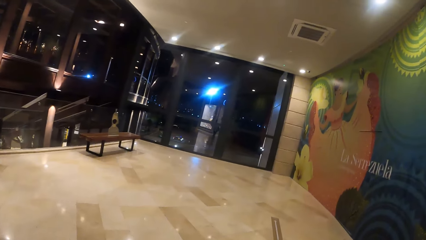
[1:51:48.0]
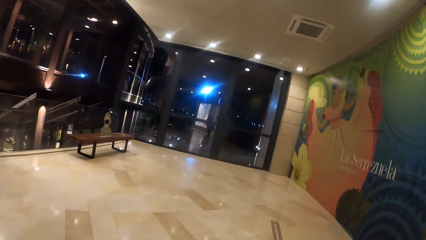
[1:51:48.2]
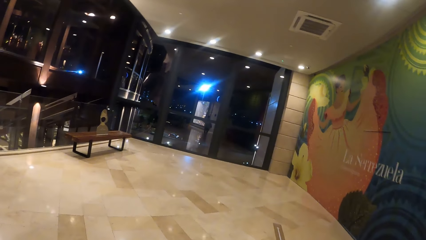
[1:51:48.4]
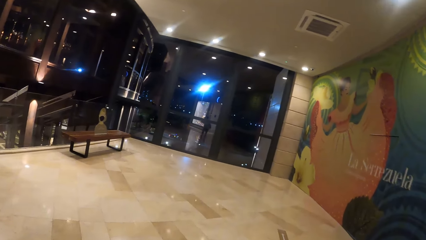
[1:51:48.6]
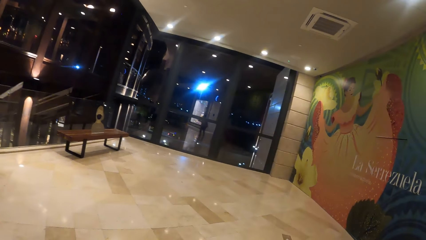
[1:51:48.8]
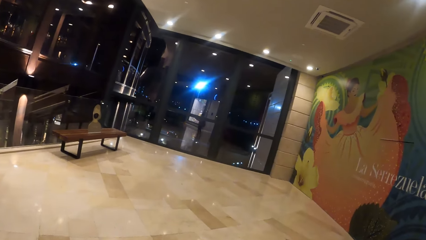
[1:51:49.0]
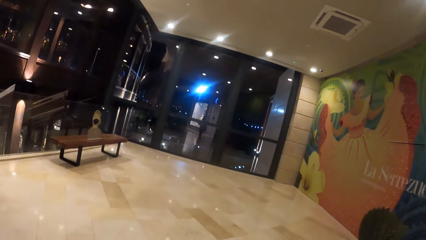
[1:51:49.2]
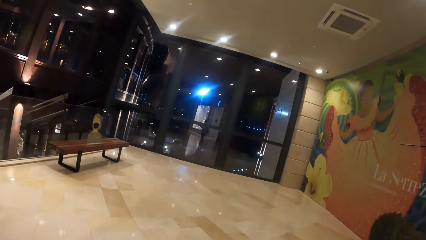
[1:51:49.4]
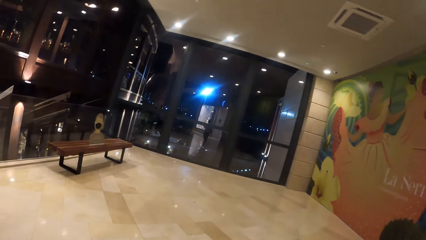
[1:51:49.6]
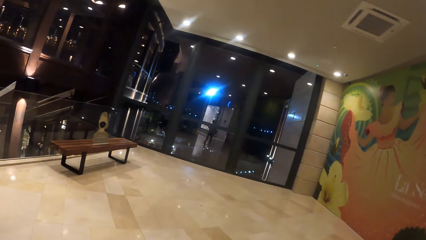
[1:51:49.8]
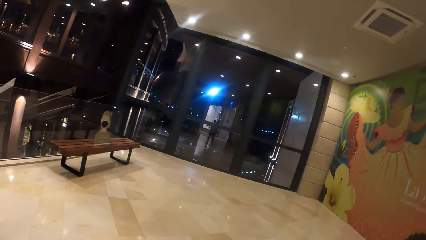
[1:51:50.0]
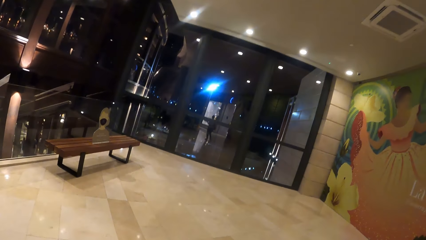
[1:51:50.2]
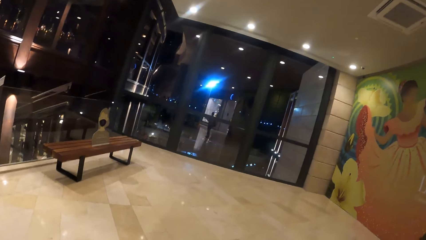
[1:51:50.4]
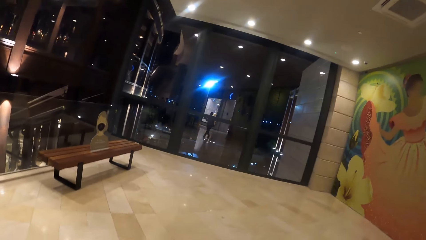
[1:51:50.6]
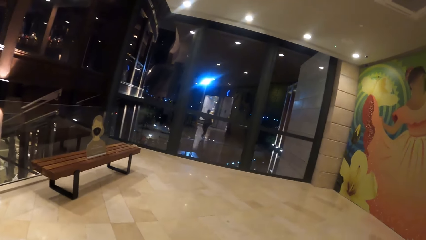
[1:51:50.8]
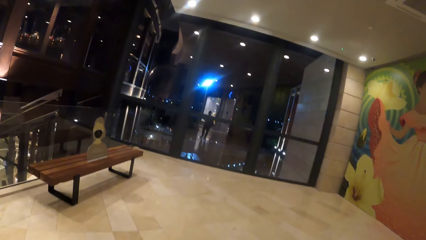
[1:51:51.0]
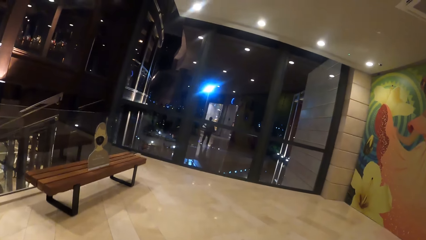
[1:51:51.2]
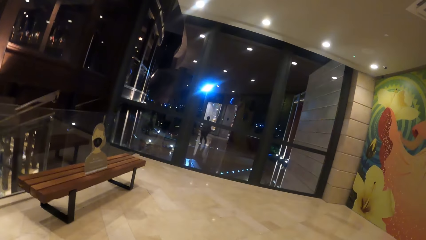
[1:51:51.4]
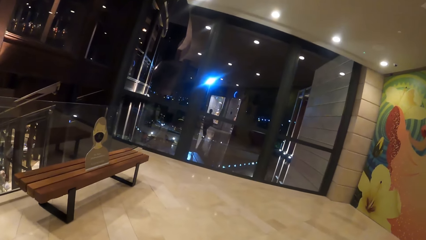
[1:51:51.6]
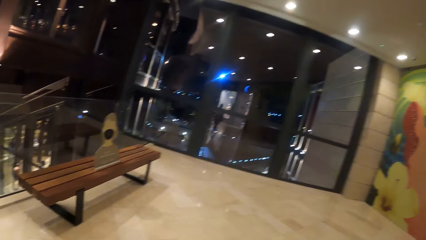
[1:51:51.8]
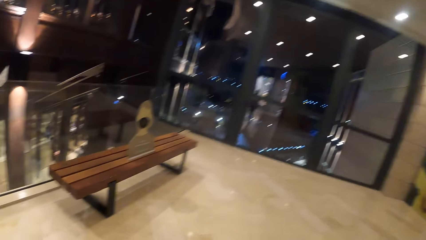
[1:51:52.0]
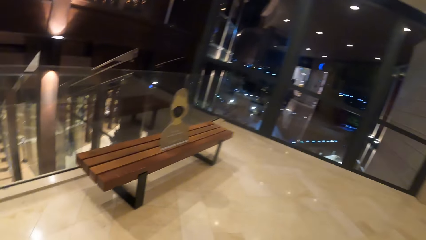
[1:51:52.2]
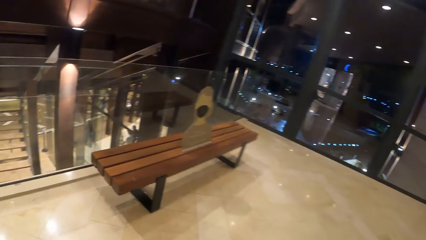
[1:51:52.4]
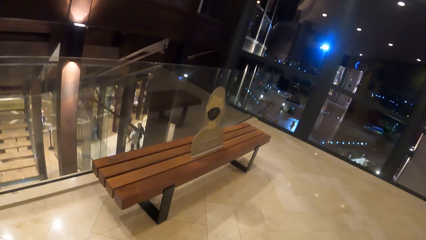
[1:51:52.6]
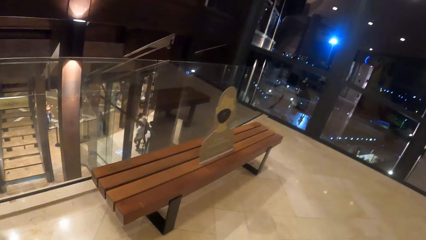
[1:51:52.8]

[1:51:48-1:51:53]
The camera wearer moves around.

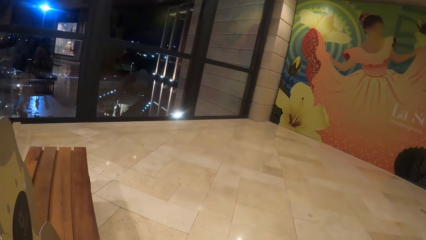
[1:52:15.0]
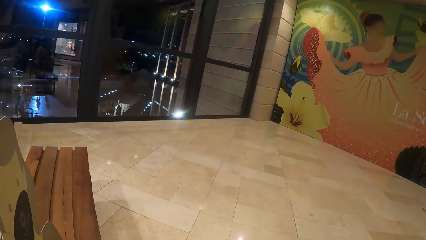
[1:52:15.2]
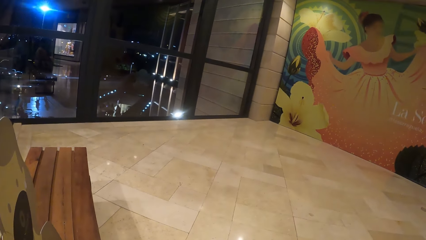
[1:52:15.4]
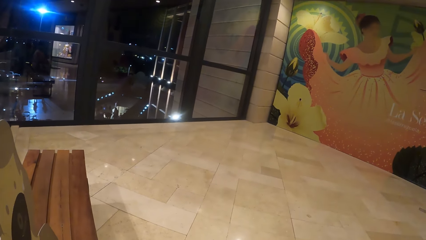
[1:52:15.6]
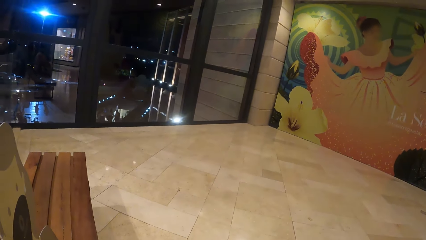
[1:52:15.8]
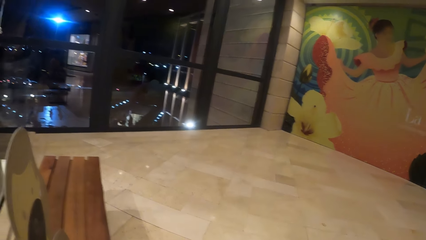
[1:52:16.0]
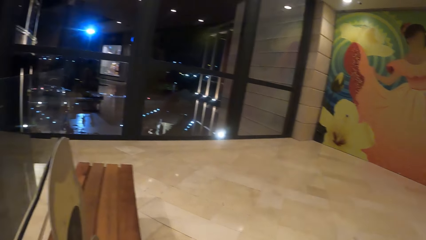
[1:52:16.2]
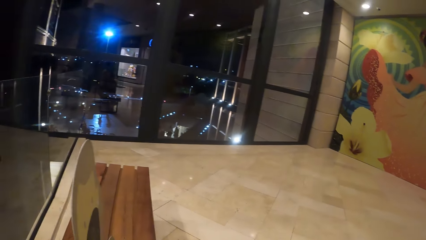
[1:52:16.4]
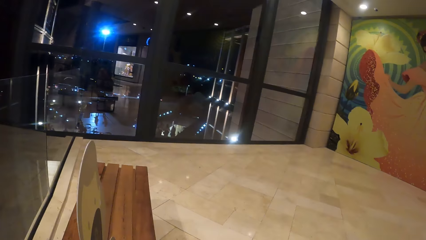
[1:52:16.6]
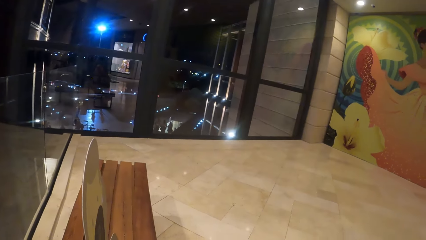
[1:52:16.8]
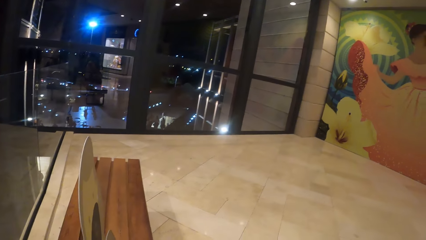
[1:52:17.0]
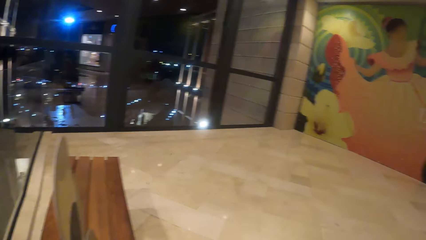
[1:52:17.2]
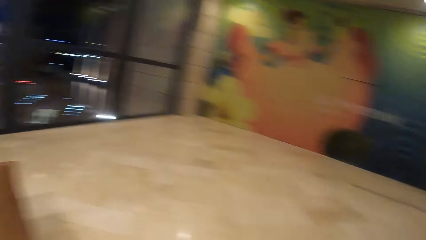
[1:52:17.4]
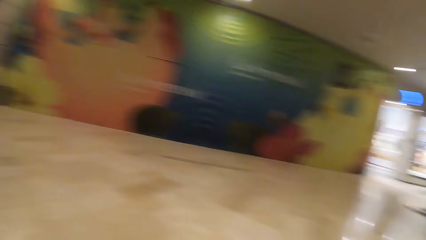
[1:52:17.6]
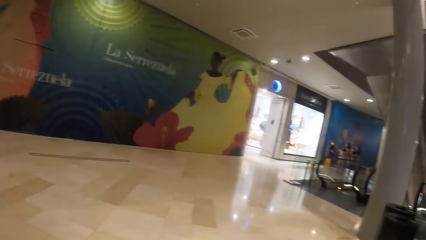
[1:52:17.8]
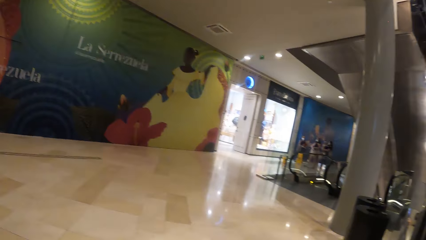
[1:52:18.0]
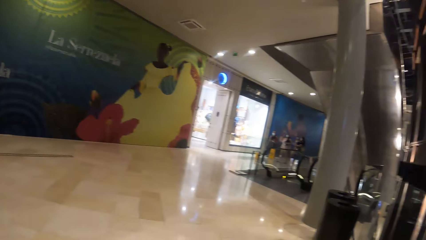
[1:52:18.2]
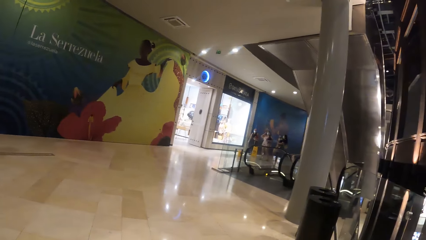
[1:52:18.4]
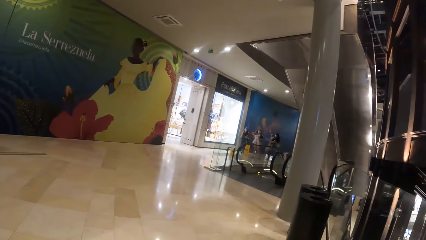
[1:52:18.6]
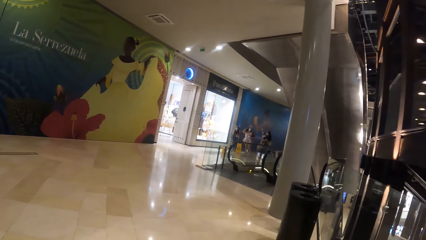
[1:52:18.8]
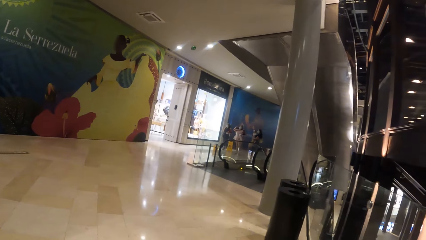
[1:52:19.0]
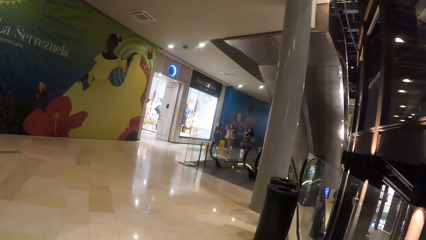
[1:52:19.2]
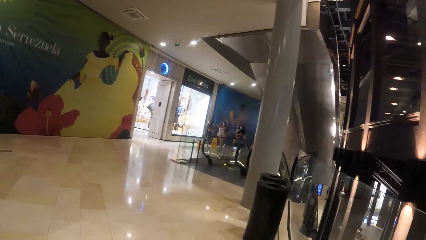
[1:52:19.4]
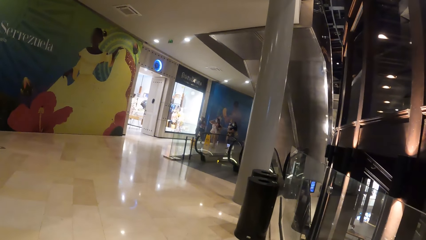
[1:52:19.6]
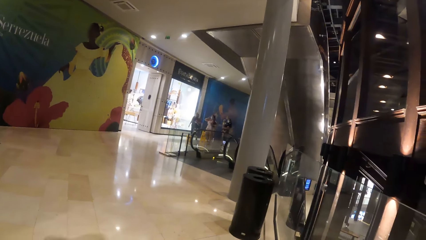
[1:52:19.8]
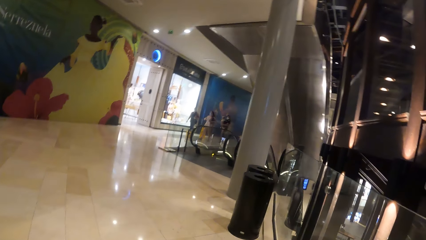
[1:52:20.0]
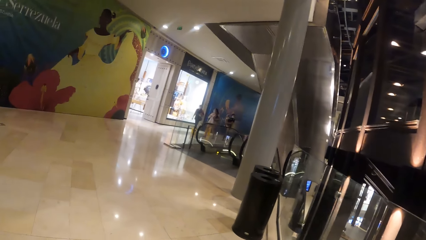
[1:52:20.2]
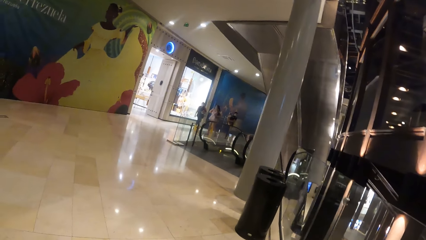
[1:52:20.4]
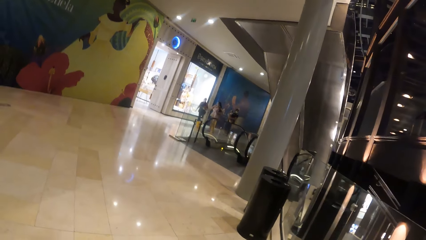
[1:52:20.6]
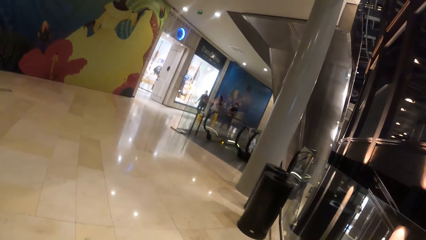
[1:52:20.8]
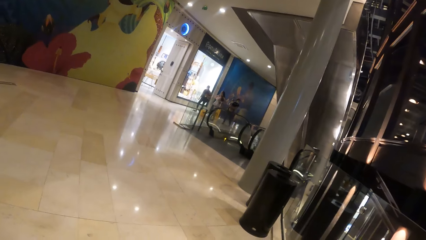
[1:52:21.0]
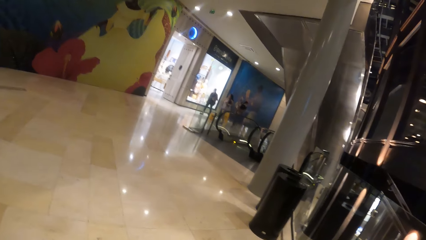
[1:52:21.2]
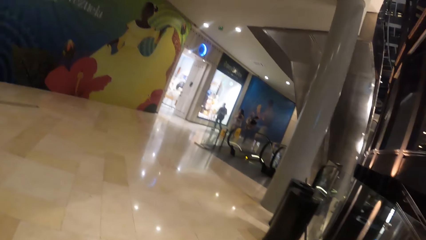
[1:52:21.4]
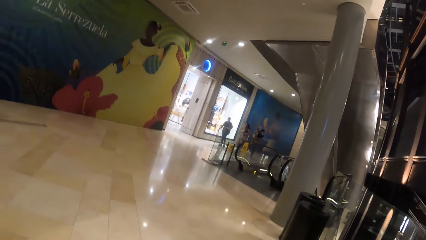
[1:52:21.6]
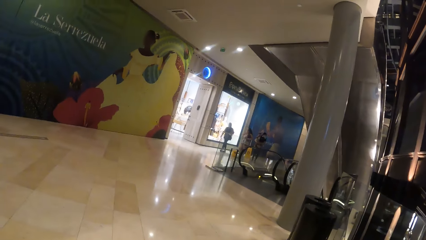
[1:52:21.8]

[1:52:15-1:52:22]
The camera wearer looks around.

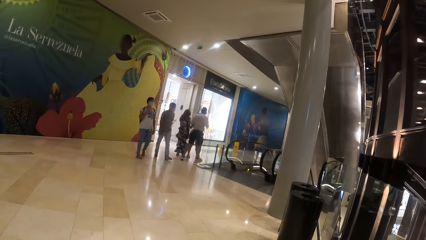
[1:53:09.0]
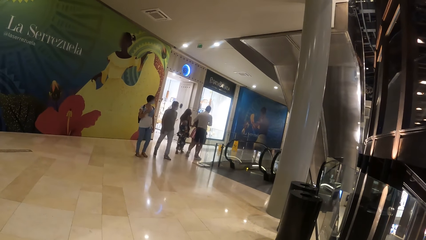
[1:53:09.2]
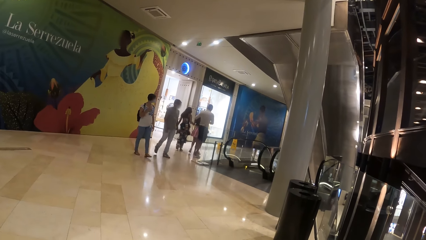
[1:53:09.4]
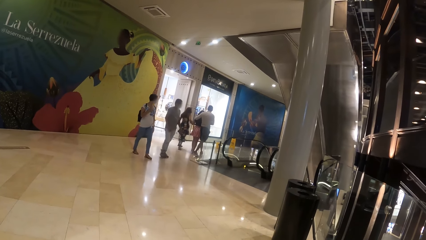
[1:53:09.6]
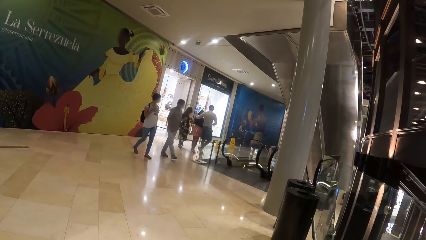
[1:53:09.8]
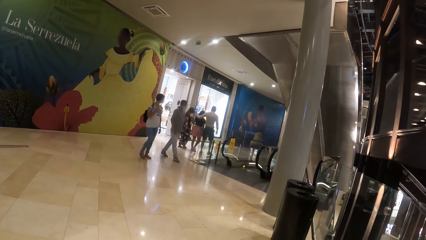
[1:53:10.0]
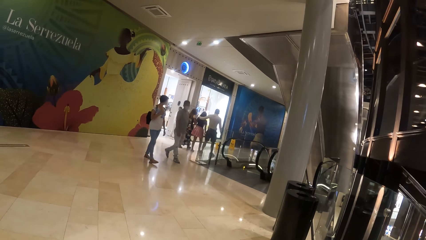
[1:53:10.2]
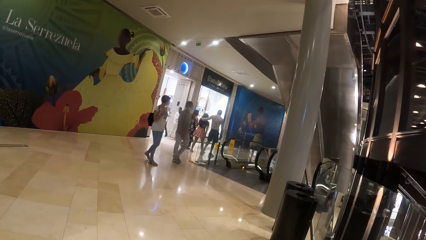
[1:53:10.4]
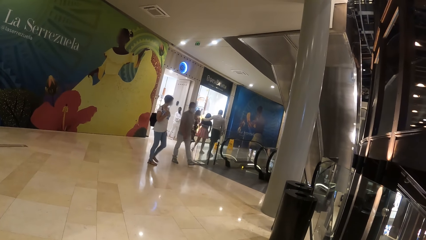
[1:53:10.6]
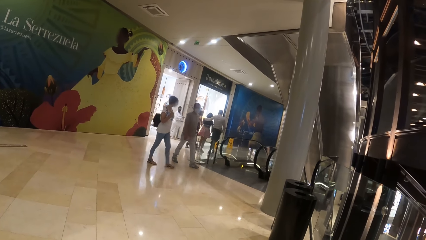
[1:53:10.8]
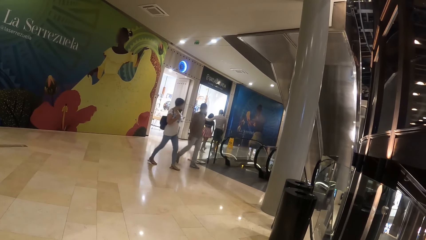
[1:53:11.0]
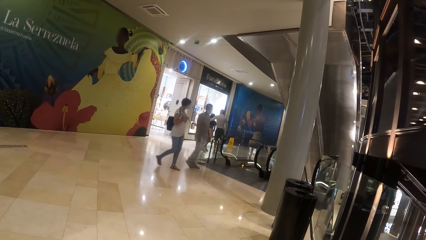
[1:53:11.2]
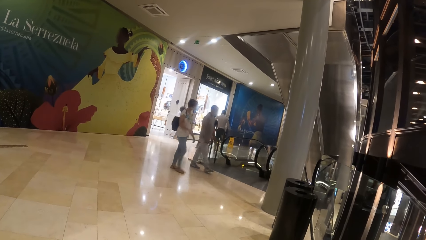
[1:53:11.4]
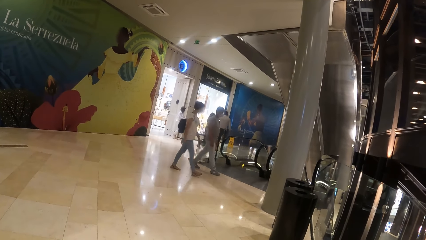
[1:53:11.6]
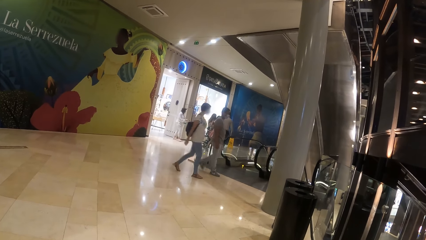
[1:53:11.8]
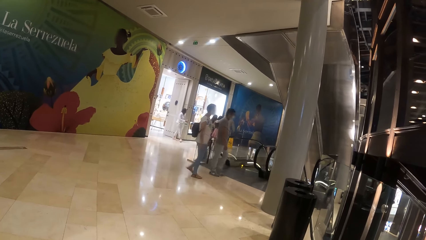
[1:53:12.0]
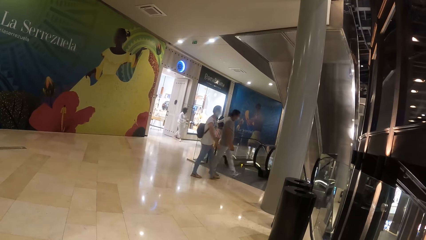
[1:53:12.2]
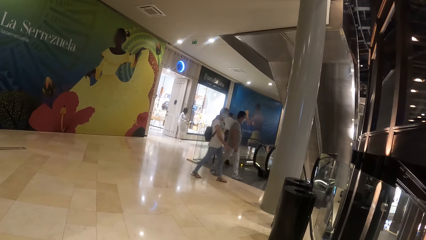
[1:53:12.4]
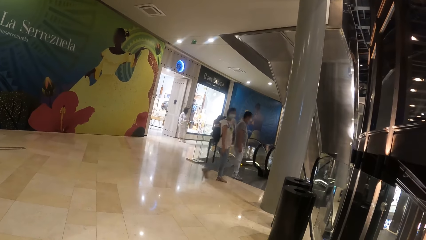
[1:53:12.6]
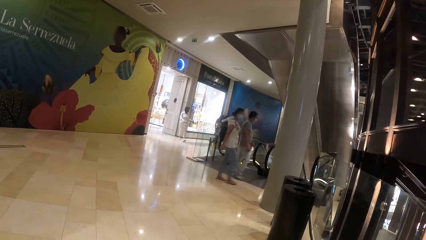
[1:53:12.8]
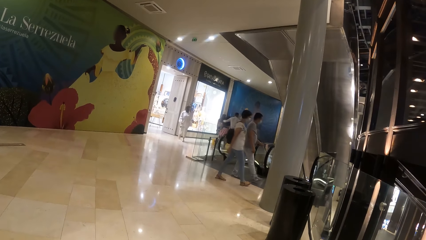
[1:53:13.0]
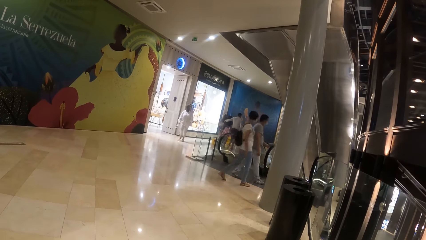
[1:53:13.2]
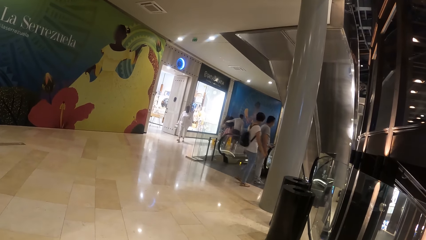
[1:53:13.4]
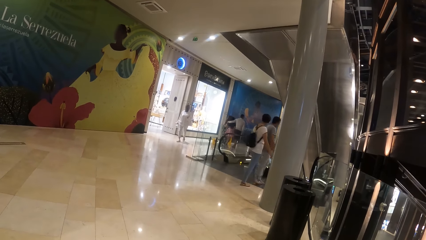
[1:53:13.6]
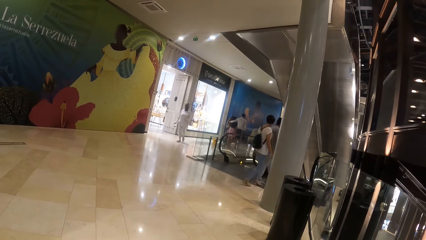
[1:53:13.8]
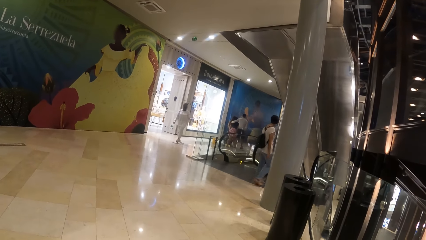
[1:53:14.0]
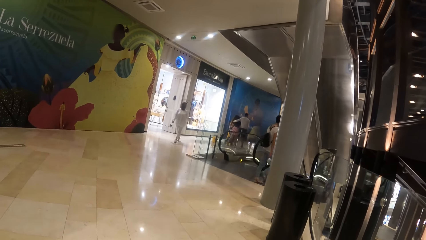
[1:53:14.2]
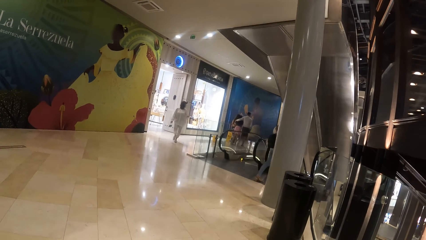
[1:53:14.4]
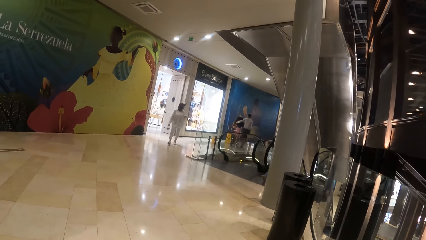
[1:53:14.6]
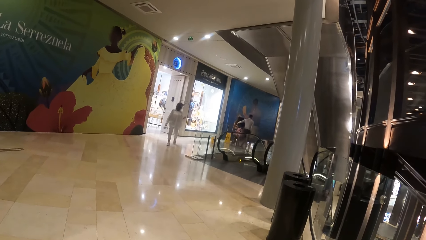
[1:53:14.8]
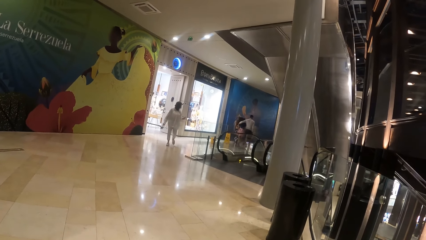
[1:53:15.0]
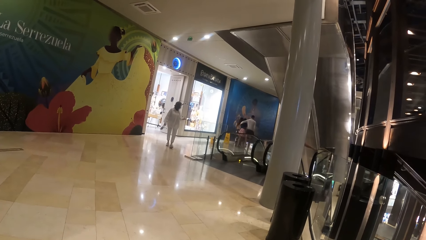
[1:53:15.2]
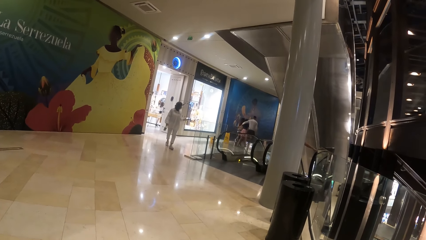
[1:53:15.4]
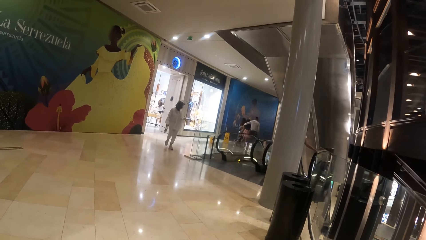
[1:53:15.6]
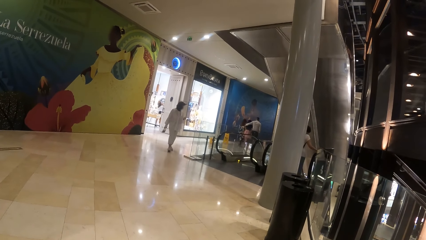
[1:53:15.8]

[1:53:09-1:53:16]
A woman walks towards the camera wearer.
